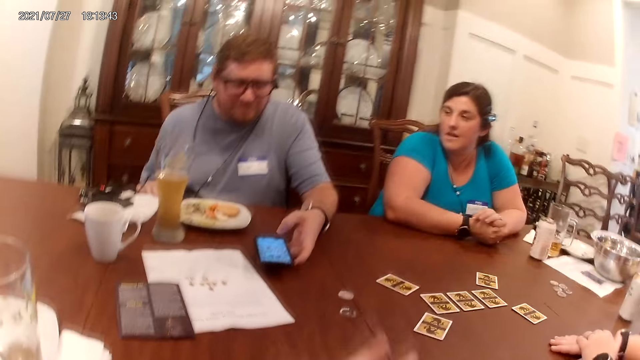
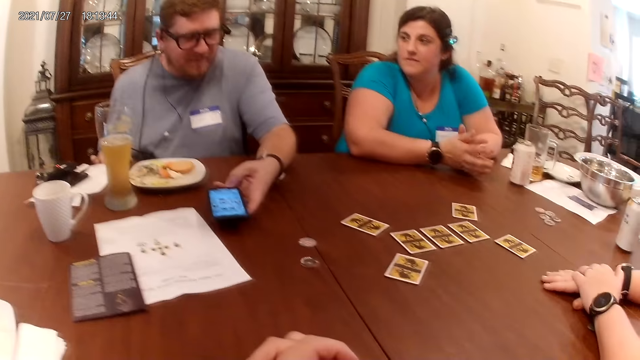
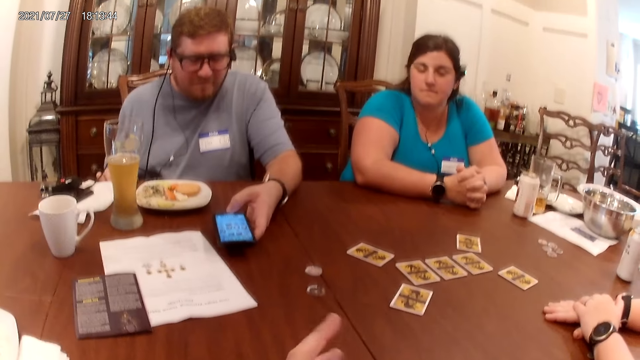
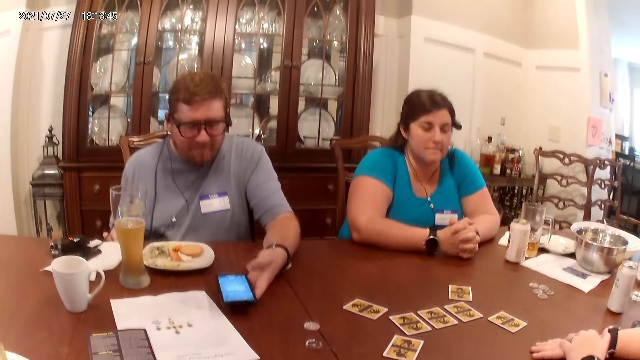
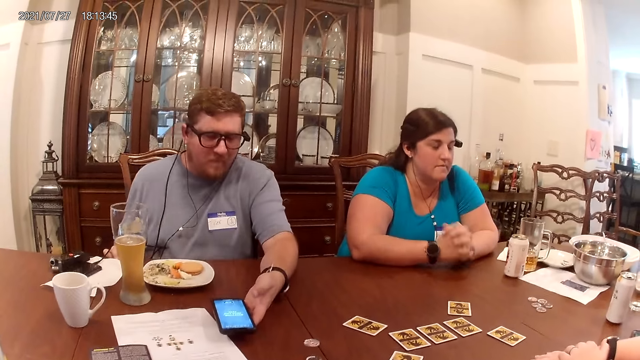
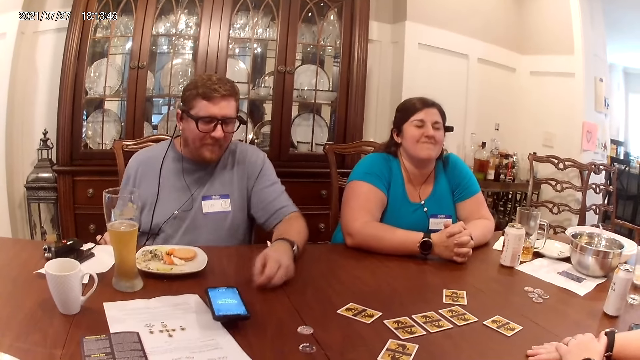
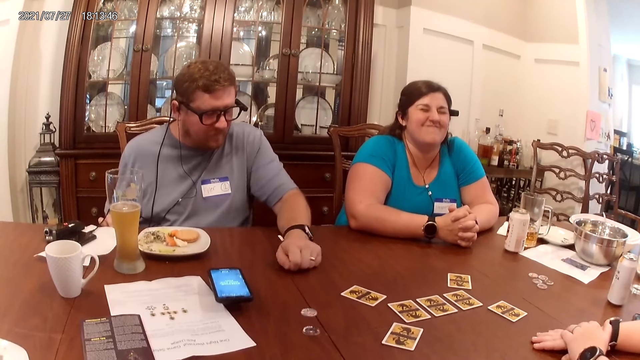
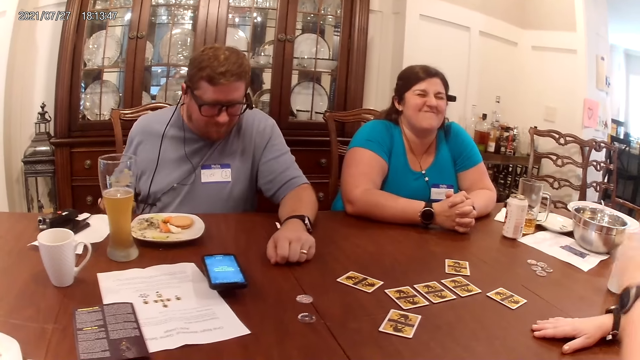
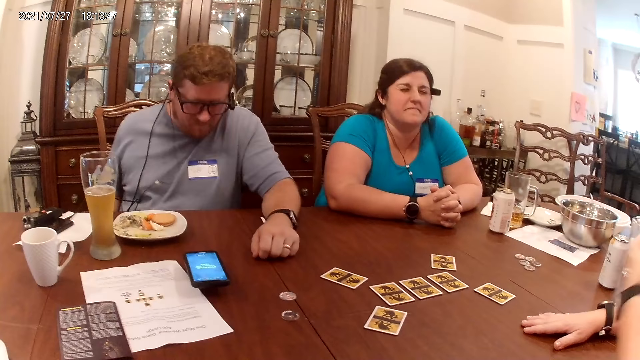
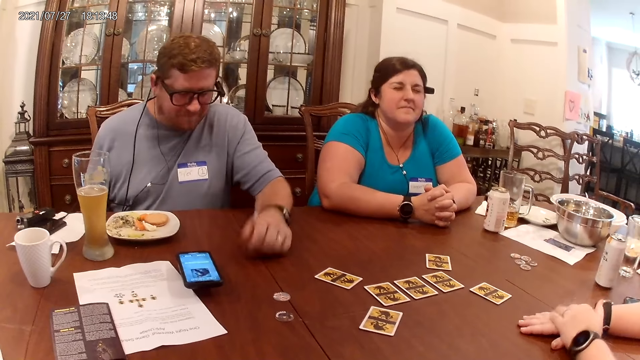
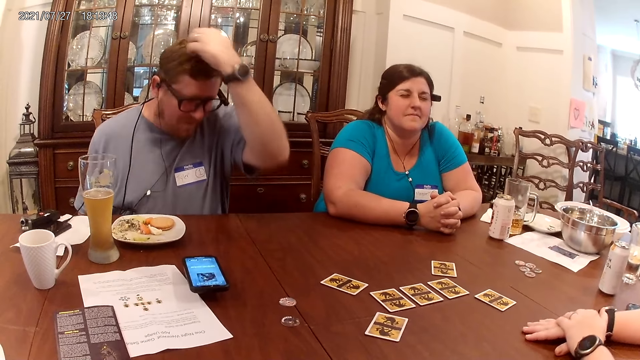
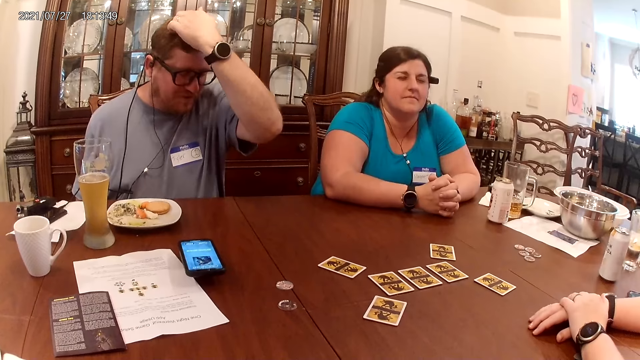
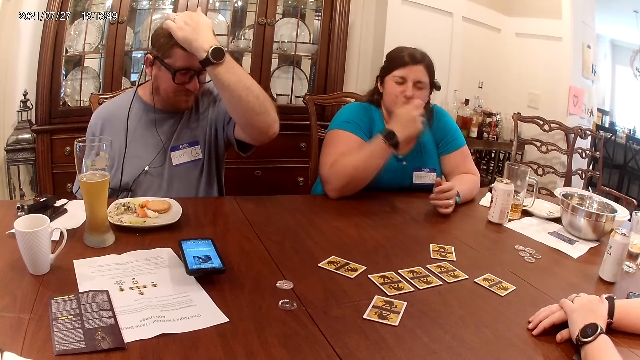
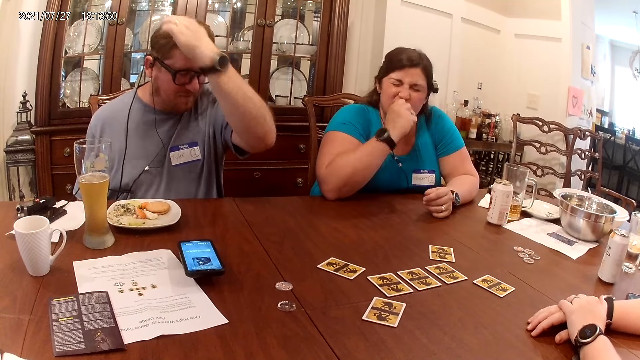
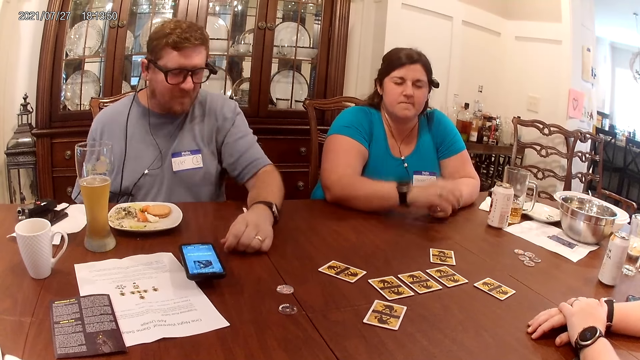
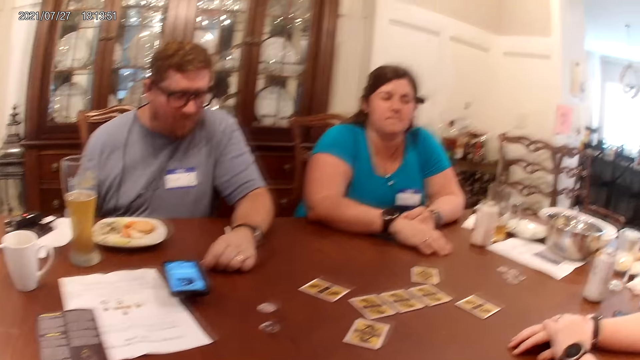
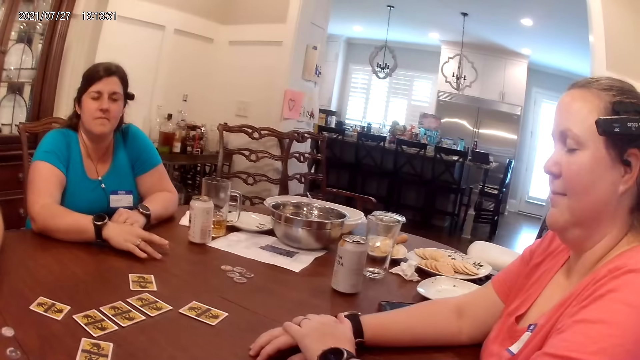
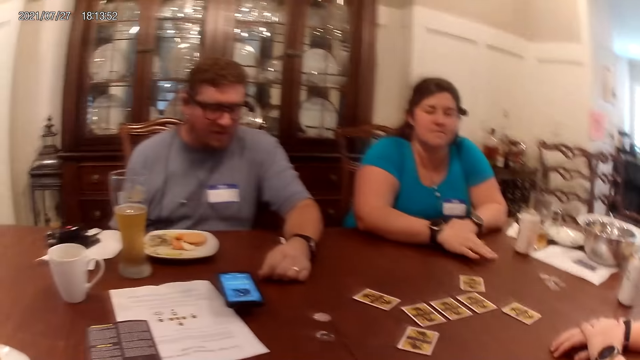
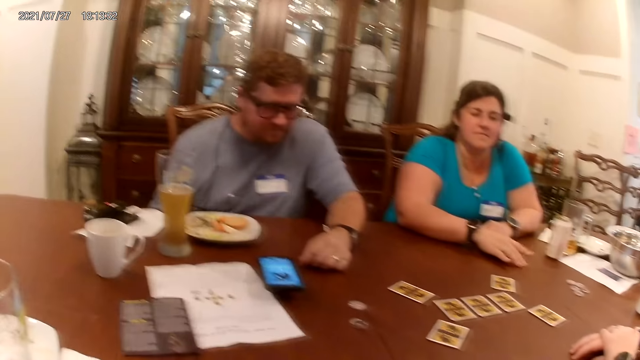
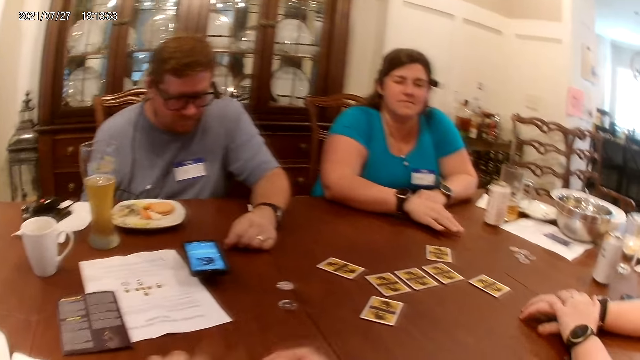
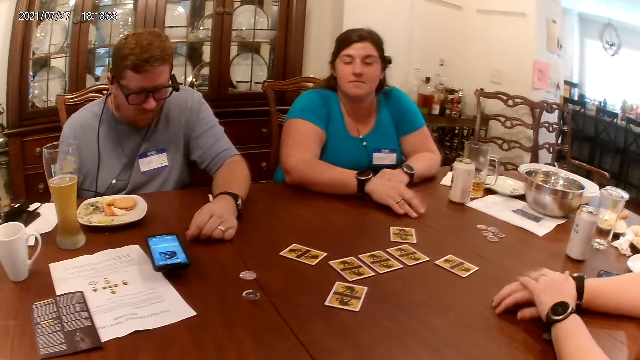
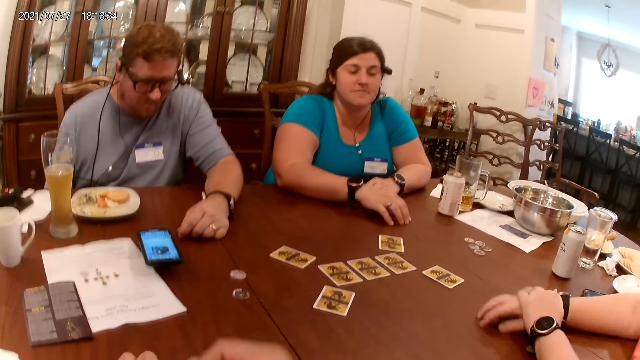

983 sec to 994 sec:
A man moves the phone in his left hand. A woman demonstrates with her left hand. The man scratches his head with his left hand. Another woman touches her nose with her right hand. The man drops his left hand on the table. The other woman taps her right hand on the table. The first woman rubs her right hand with her left hand.

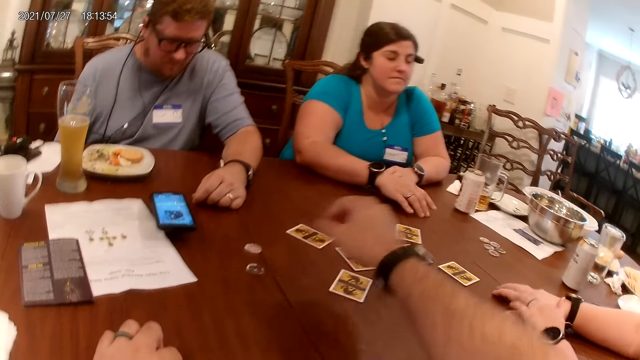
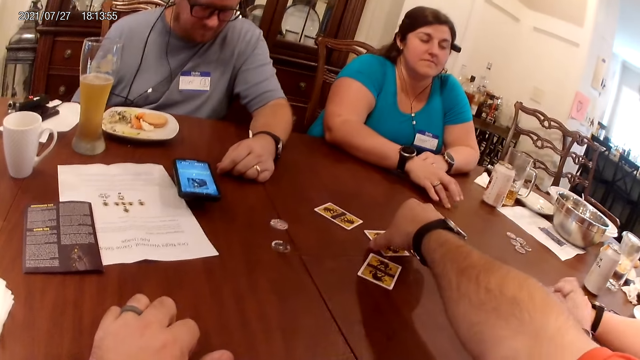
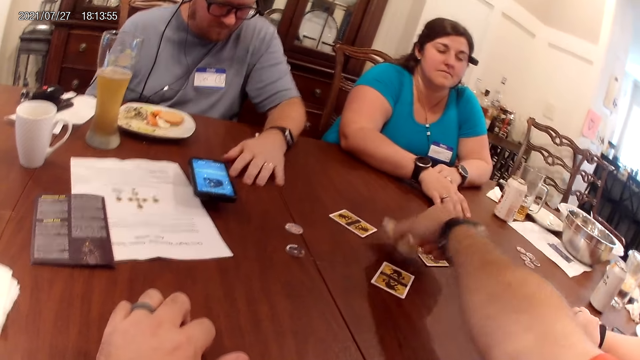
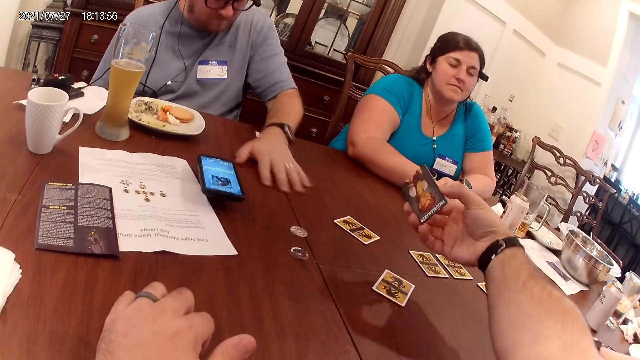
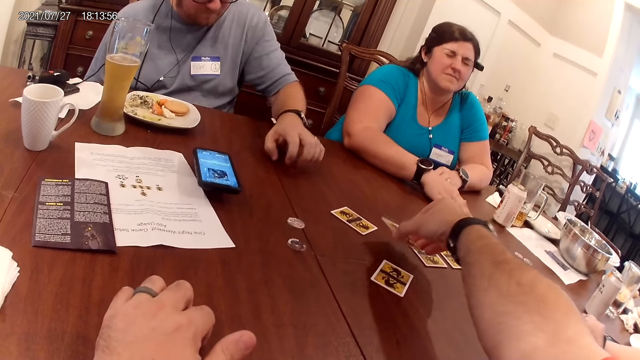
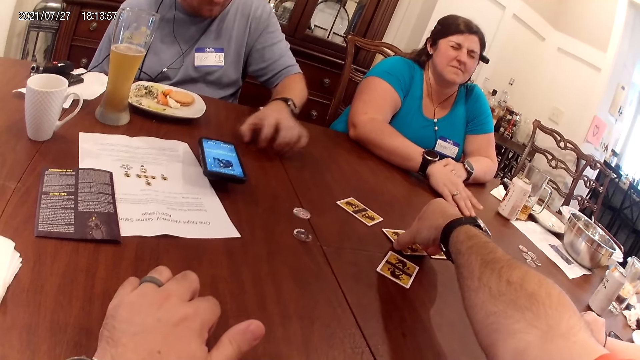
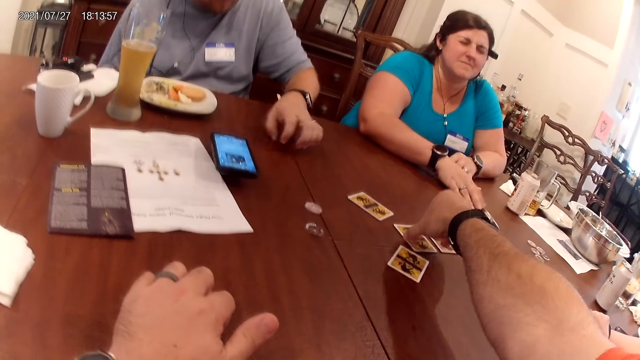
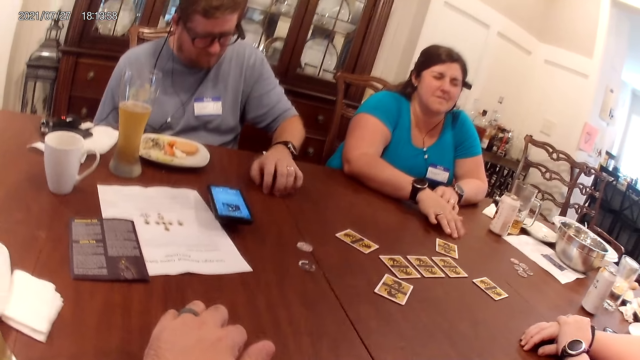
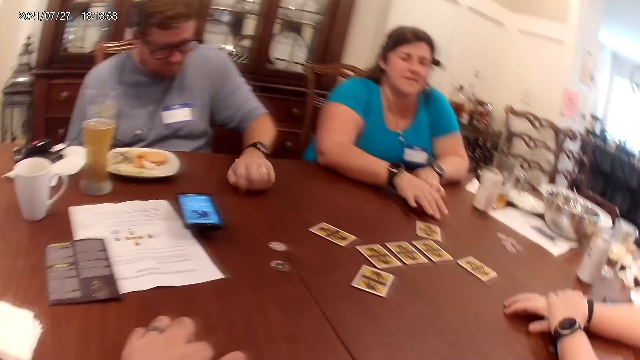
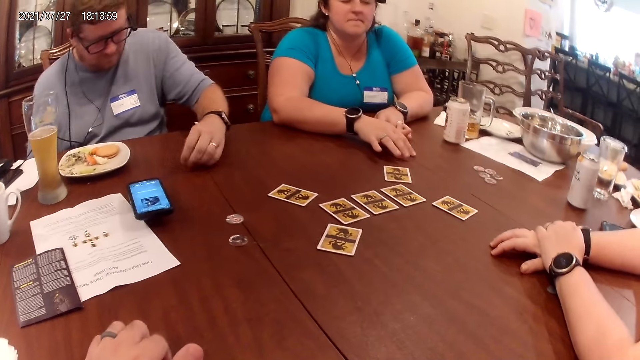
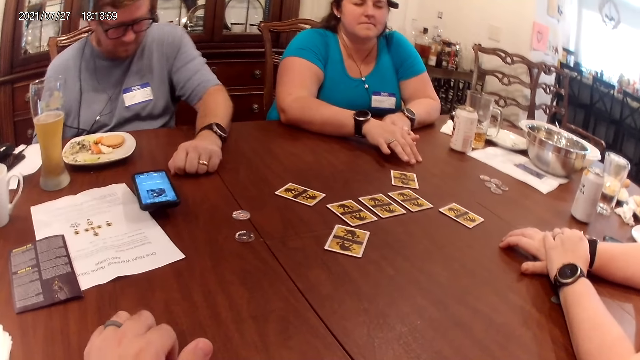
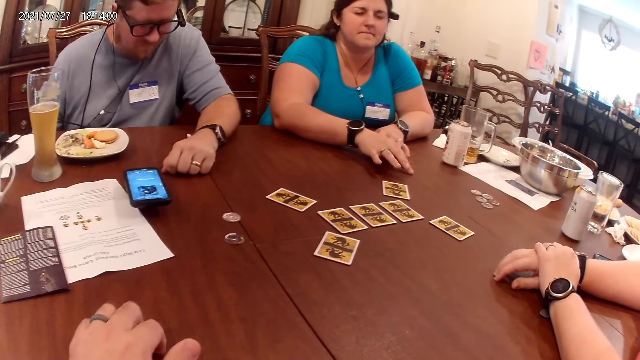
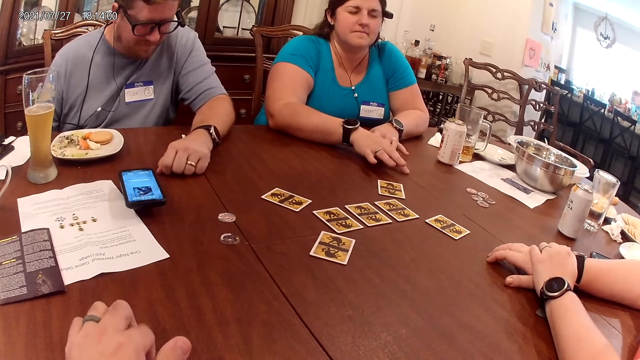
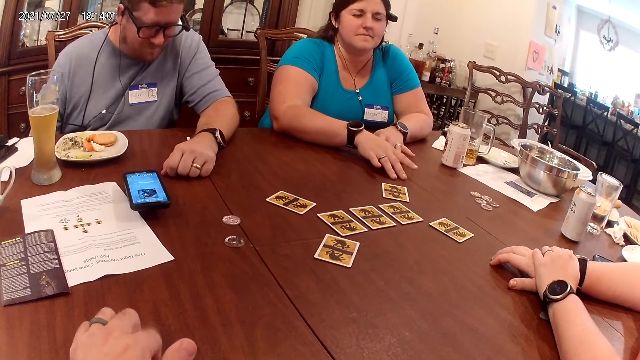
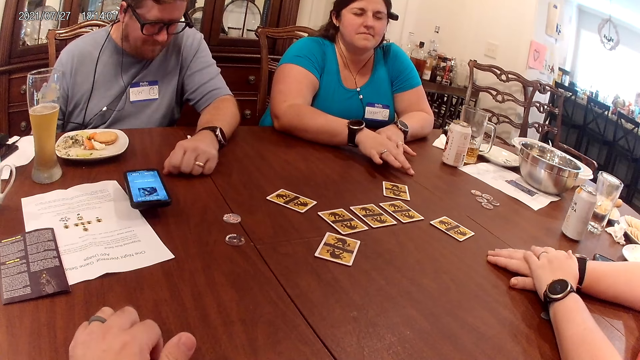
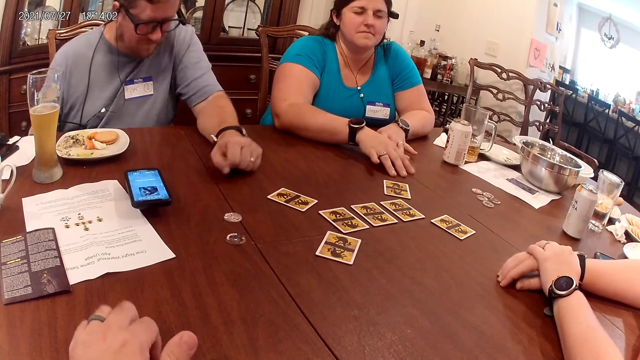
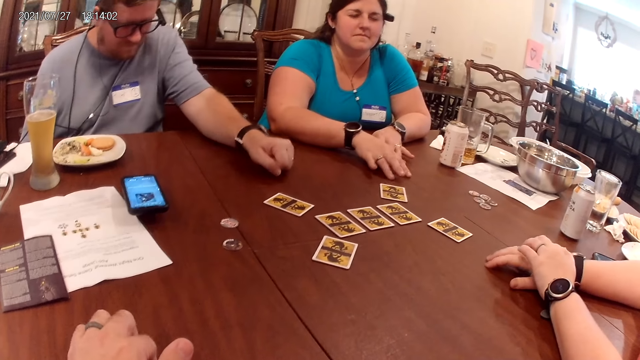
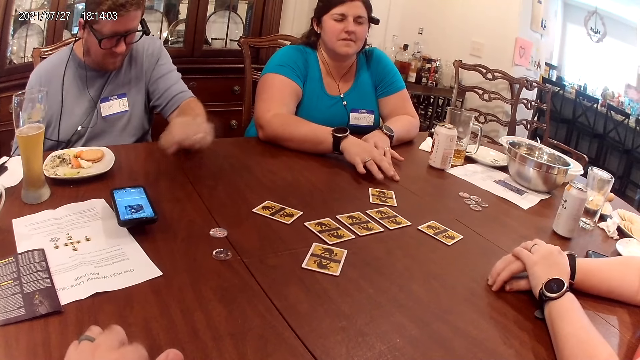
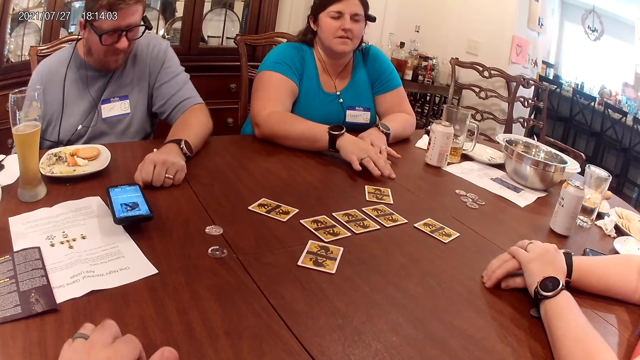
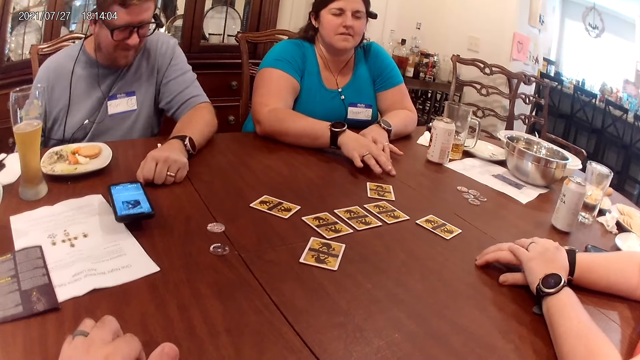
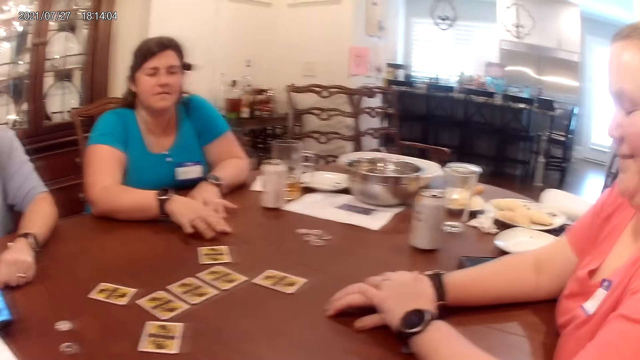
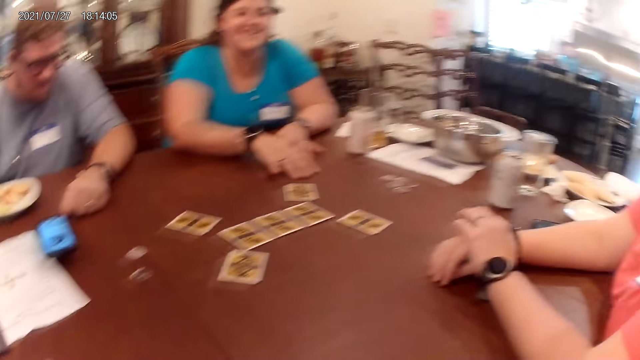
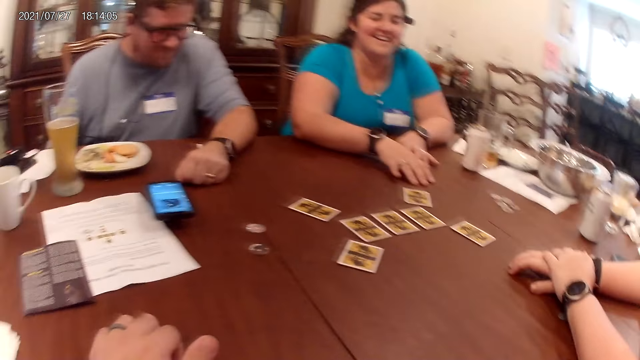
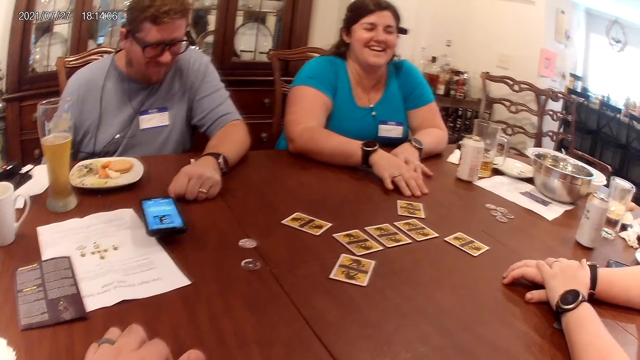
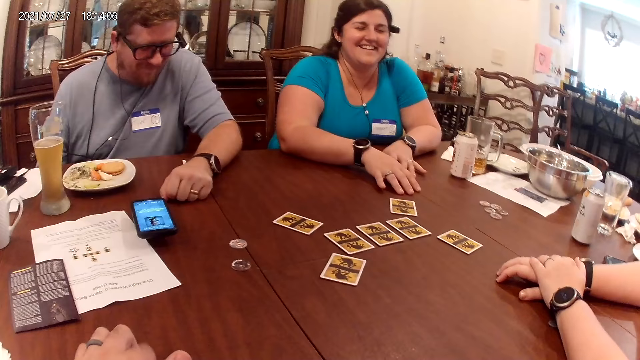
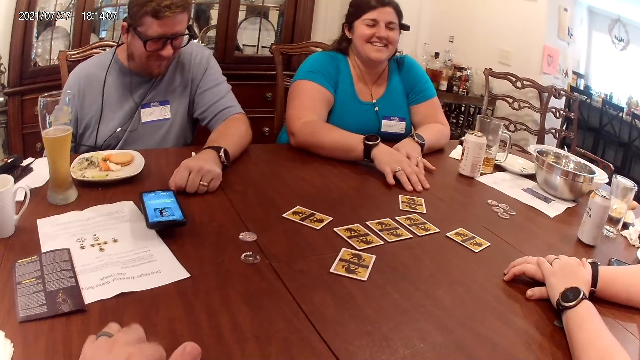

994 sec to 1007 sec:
The camera wearer taps his left hand on the table. He lifts the card on the table with his right hand. A man rubs the table with his left hand. The camera wearer drops the card in his right hand on the table. He sits in the house. A woman rubs the table with her right hand. The camera wearer taps the table.
